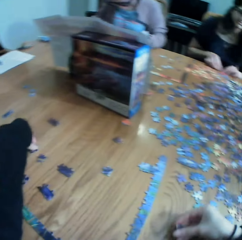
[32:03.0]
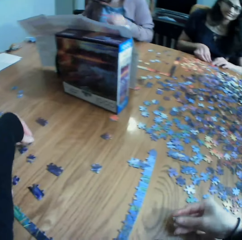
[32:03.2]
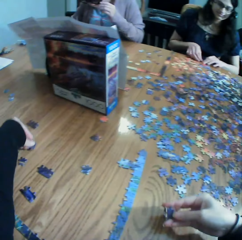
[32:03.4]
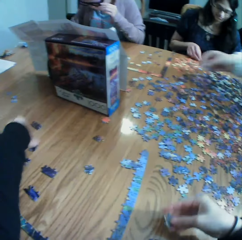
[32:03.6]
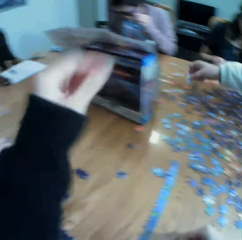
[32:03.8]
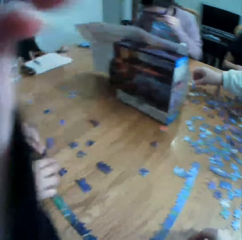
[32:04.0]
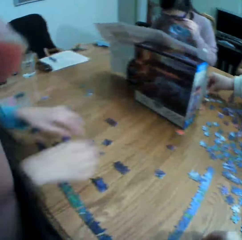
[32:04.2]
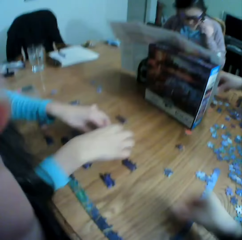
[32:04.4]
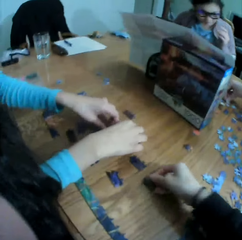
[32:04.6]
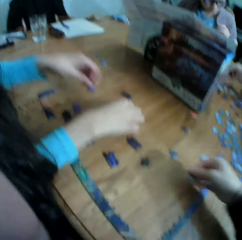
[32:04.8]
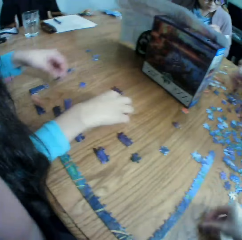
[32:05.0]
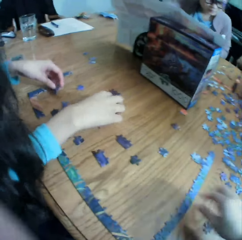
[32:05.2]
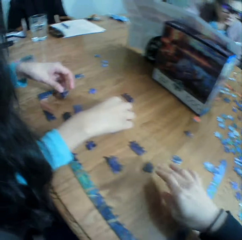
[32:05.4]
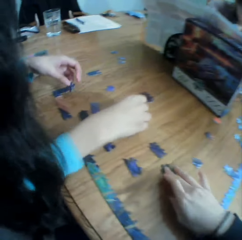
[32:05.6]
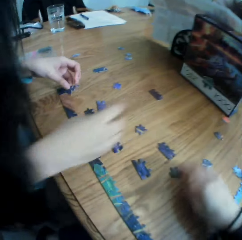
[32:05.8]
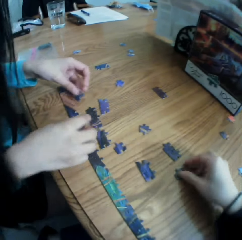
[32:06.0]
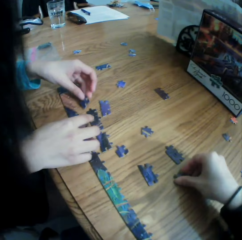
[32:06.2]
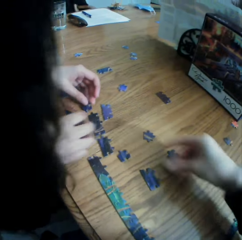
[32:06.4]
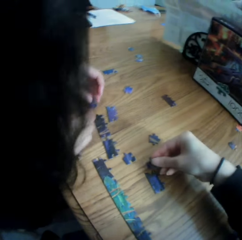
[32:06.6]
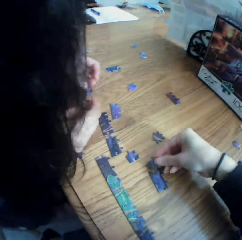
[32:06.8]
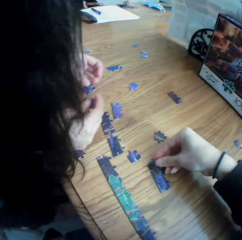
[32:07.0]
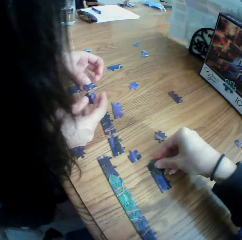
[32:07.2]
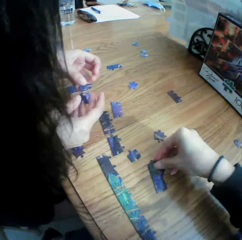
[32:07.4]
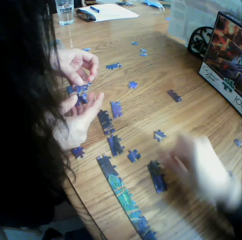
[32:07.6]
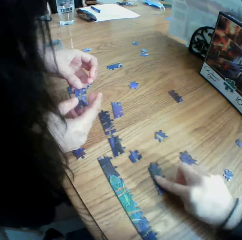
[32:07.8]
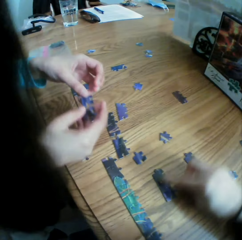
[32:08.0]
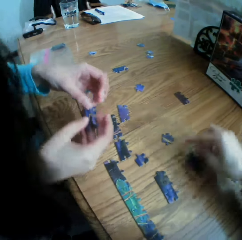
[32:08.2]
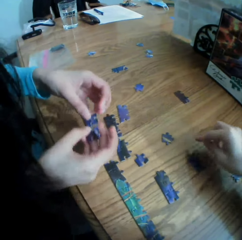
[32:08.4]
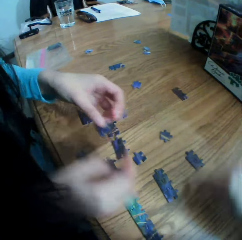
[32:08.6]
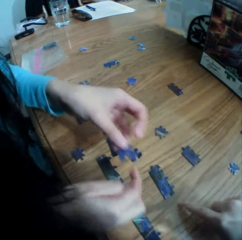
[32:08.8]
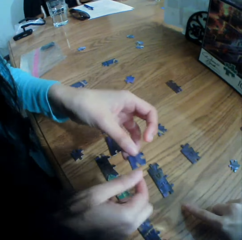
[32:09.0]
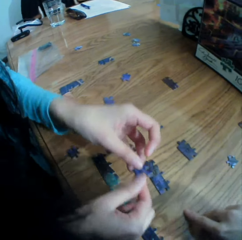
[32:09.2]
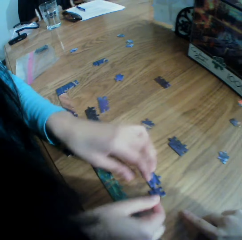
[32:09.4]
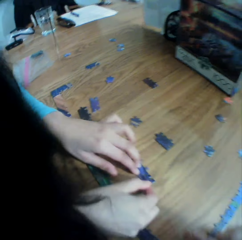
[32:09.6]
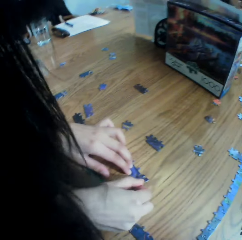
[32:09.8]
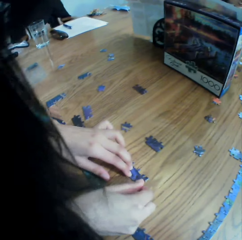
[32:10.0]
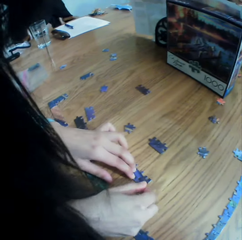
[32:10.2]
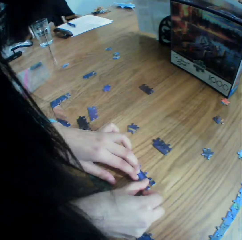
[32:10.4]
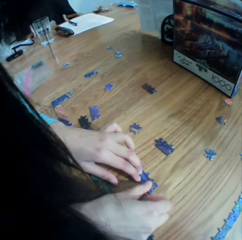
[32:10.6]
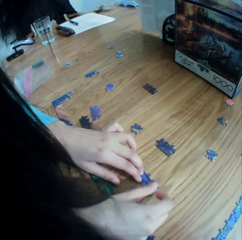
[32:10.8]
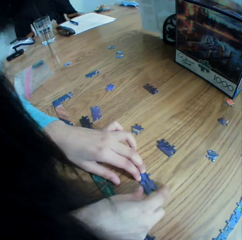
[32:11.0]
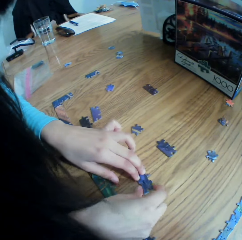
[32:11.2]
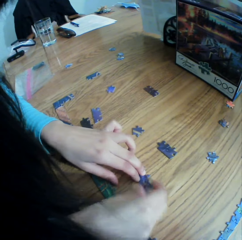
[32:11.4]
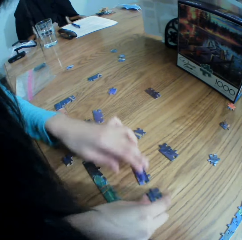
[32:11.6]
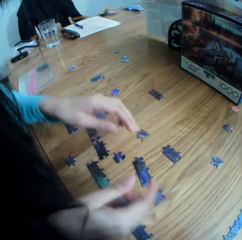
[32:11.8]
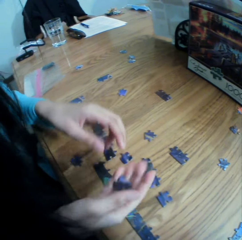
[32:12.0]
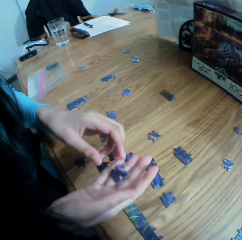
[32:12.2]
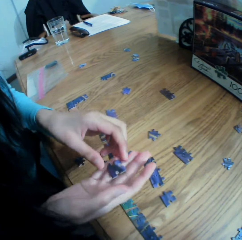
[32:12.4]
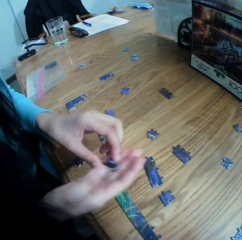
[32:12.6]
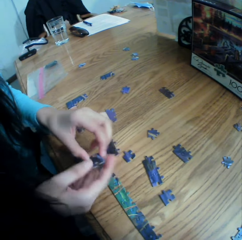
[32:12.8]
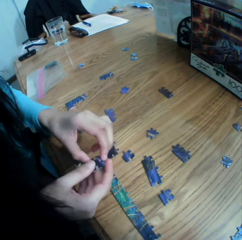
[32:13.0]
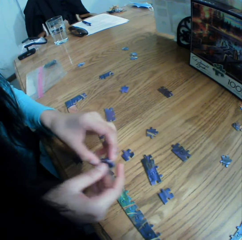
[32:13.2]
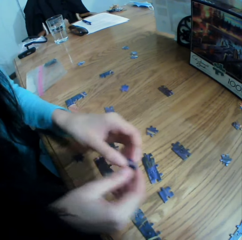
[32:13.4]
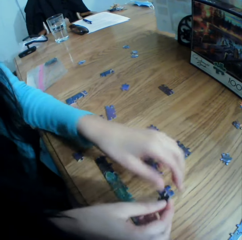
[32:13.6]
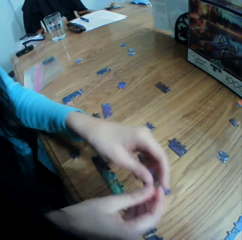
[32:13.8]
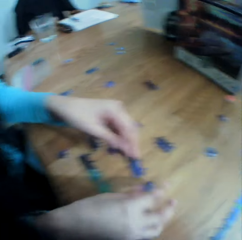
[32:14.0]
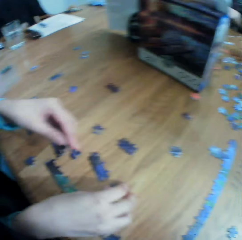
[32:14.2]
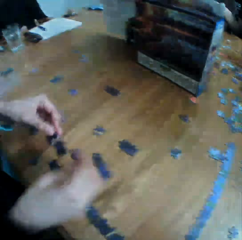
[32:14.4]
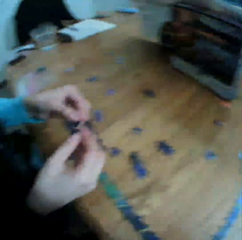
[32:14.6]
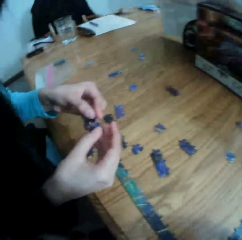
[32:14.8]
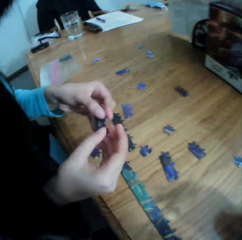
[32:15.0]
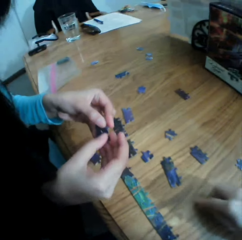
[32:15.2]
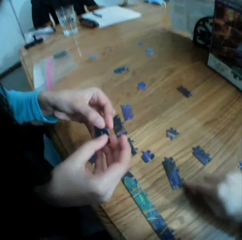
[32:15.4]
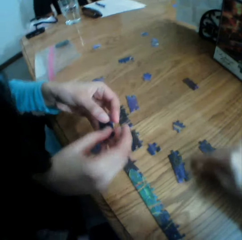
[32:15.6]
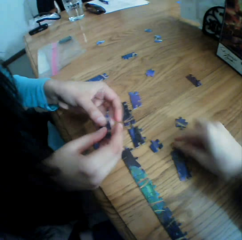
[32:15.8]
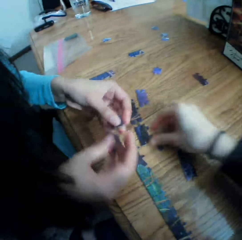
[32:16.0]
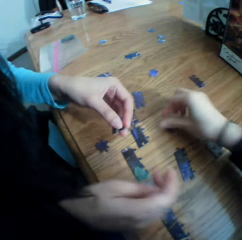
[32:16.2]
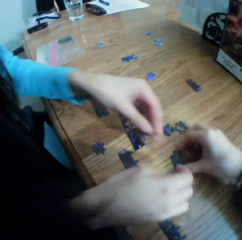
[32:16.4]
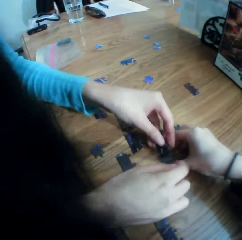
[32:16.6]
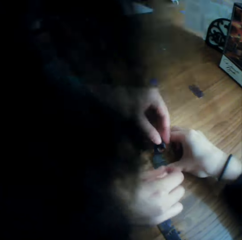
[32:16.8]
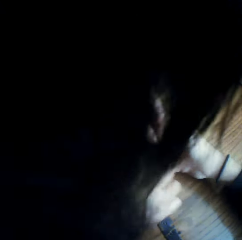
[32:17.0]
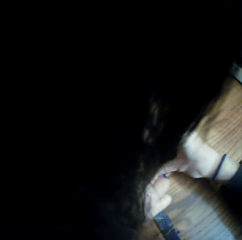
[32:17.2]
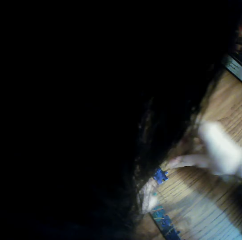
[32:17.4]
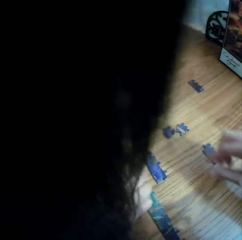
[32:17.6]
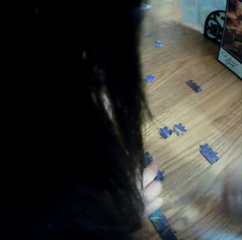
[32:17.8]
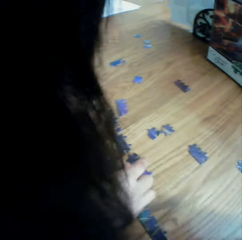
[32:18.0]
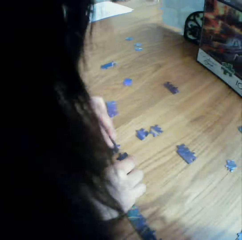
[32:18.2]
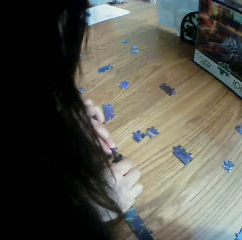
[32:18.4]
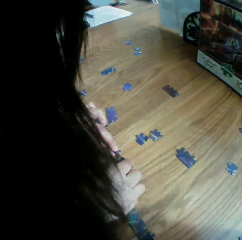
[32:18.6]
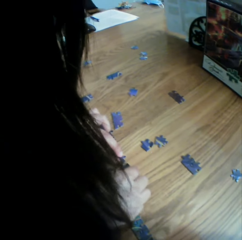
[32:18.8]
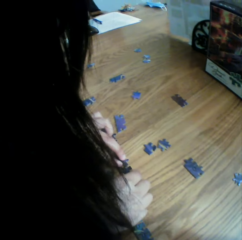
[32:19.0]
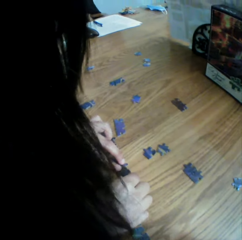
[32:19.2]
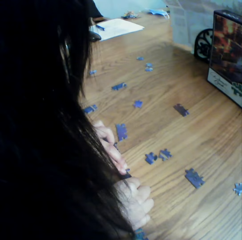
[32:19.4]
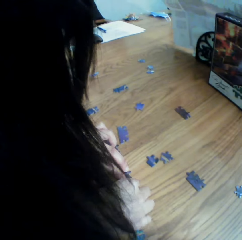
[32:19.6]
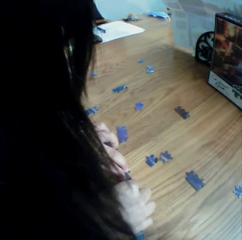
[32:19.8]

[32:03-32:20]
The camera wearer looks at the puzzle on the left hand. They adjust the camera. They put the puzzle on the table. They touch the puzzle. They join the puzzle. They play the jigsaw puzzle. They move the hand on the table. They point at the puzzle. A lady plays the jigsaw puzzle. The camera wearer talks to the lady. They look at the puzzles. The lady joins the puzzles. The lady laughs at the camera wearer. The camera wearer moves the hand on the table. They talk to the lady. The lady joins the puzzle.

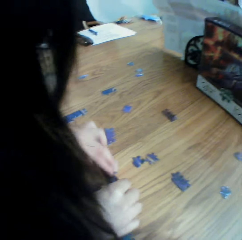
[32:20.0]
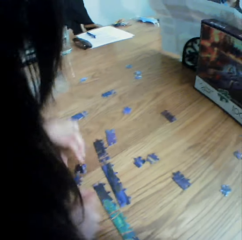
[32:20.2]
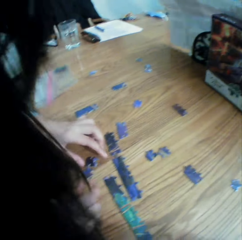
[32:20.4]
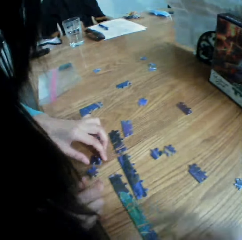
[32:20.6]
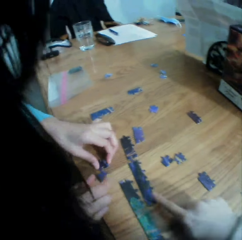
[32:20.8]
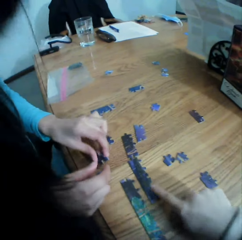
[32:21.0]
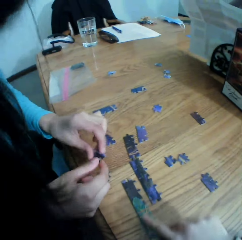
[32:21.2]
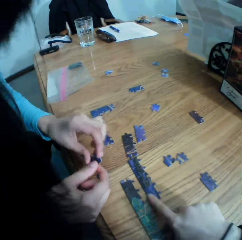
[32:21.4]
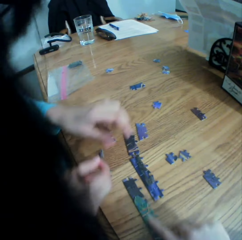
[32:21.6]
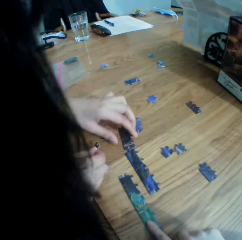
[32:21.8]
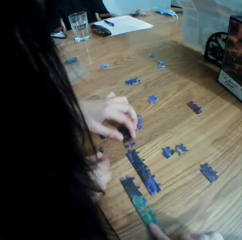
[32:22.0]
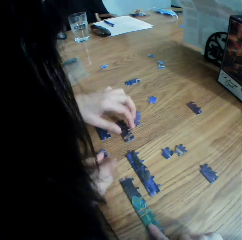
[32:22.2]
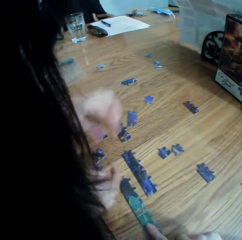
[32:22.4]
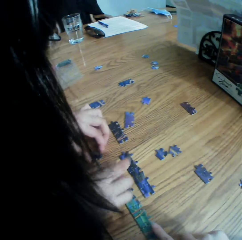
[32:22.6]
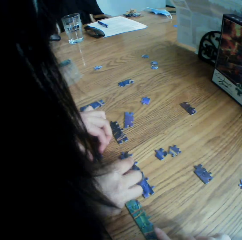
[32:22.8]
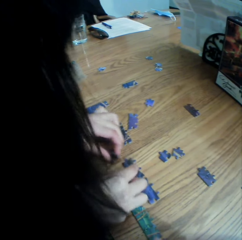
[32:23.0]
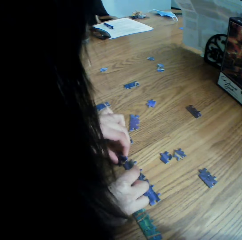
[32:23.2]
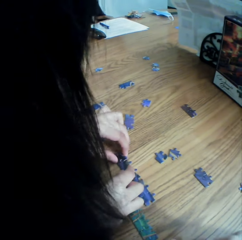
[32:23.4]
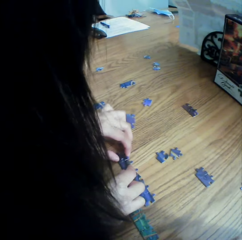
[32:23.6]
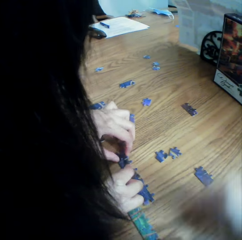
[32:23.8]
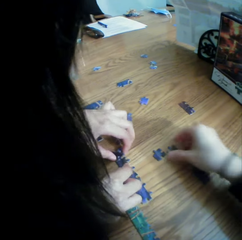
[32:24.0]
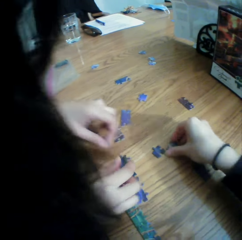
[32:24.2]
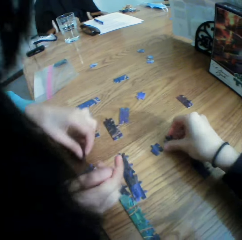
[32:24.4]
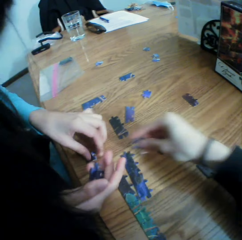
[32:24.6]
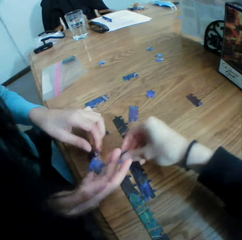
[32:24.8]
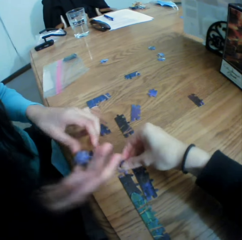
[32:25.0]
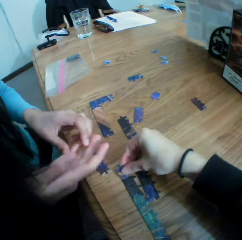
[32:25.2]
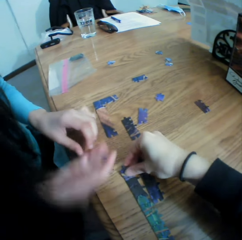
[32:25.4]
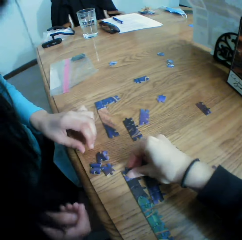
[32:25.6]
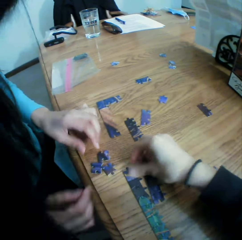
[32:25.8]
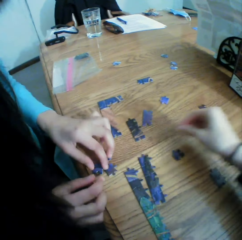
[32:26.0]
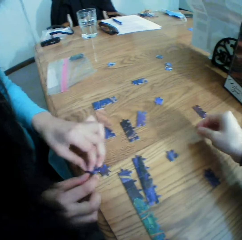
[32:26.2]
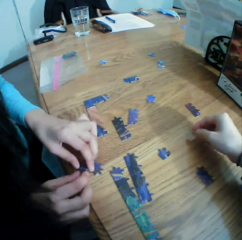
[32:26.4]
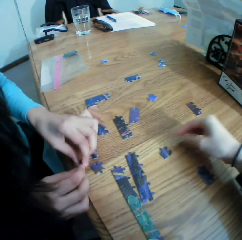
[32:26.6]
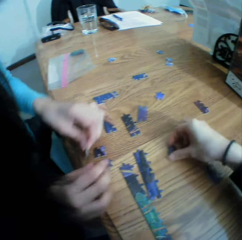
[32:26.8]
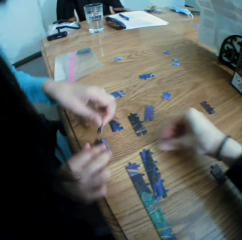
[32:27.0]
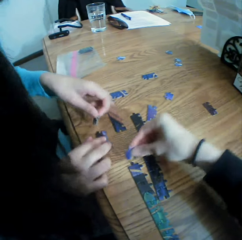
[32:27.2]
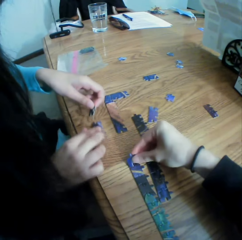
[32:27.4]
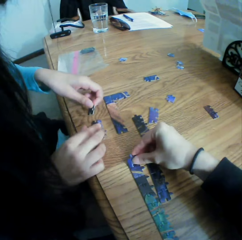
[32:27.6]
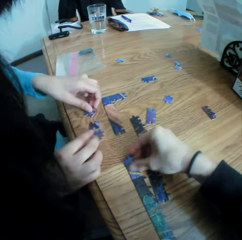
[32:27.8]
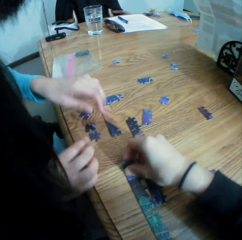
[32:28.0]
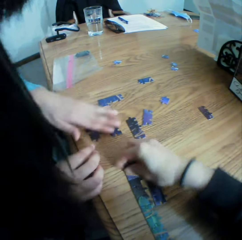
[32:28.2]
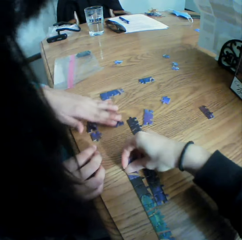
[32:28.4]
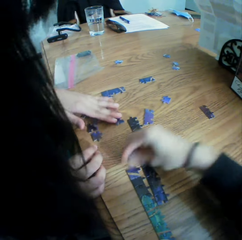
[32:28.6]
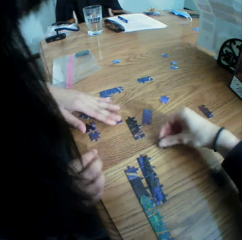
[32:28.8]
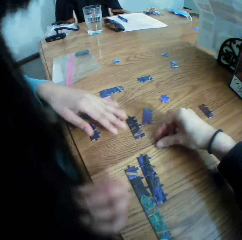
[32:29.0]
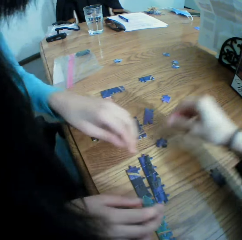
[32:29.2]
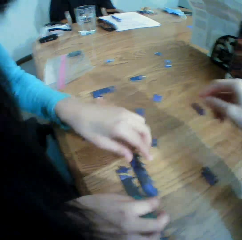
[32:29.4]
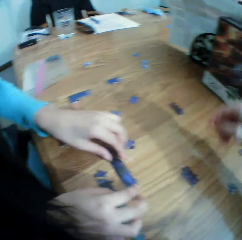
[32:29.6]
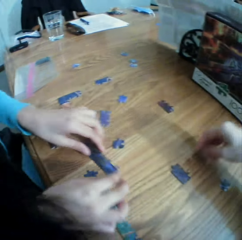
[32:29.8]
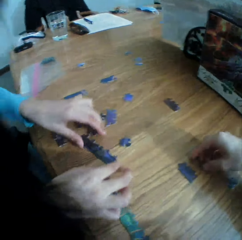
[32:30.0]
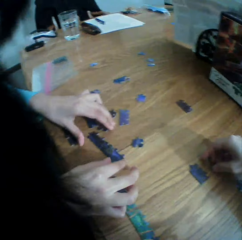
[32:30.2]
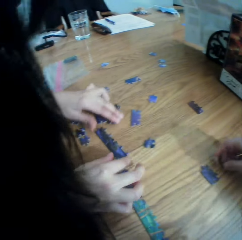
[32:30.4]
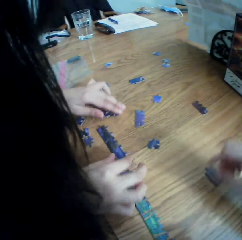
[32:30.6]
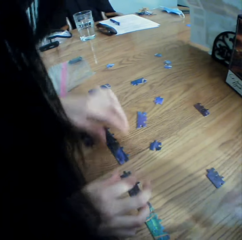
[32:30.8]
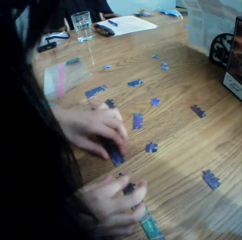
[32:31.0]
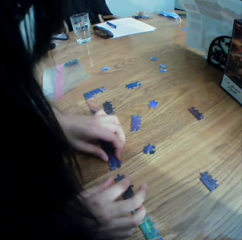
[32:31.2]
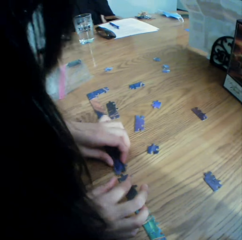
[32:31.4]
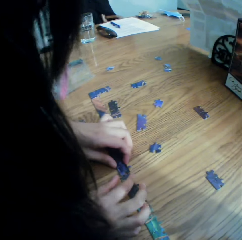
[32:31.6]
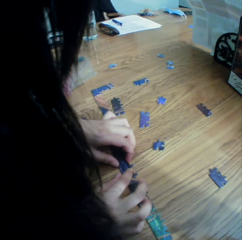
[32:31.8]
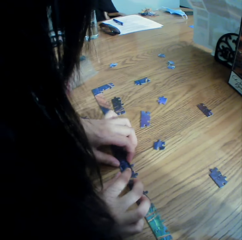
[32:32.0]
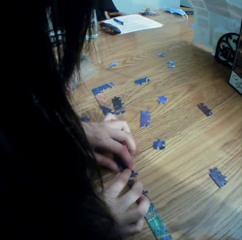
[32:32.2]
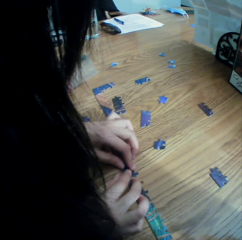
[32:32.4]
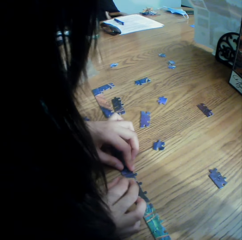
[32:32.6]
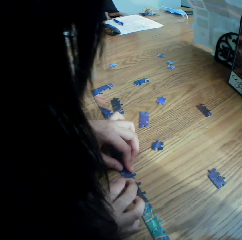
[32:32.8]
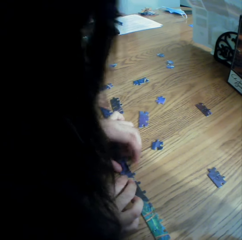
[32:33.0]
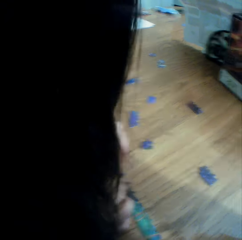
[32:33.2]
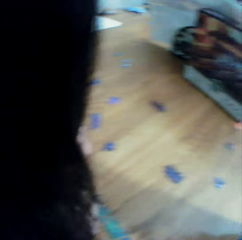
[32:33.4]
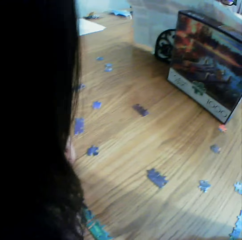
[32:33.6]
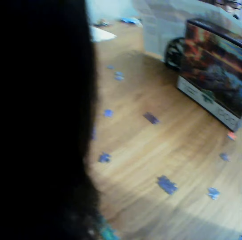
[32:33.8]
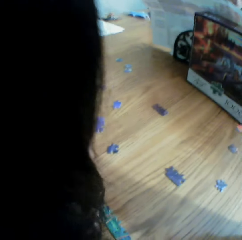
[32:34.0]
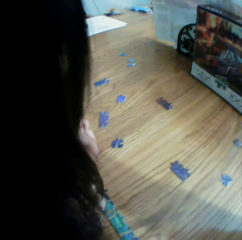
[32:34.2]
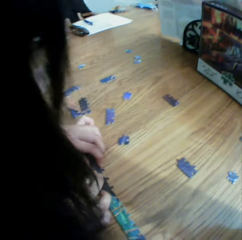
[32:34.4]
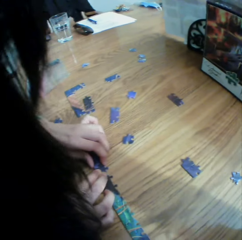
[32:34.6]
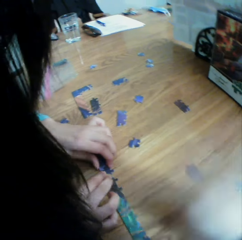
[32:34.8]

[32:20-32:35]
The camera wearer moves the puzzle. They pick up a puzzle. They join the puzzle. They play the jigsaw puzzle. They put a hand on the table. They pick up a puzzle. They join the puzzle. They put a puzzle on the table. They pick up a puzzle. They look at a woman. The woman plays the jigsaw puzzle.
